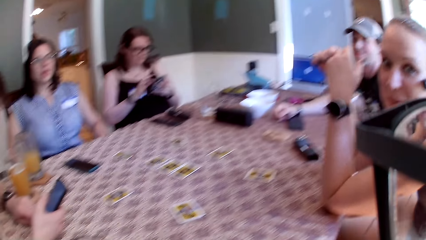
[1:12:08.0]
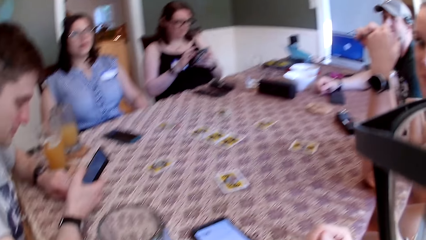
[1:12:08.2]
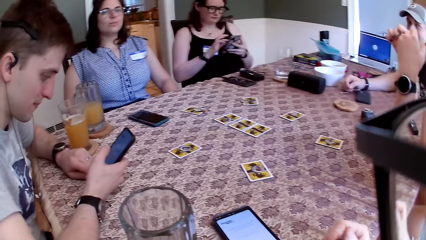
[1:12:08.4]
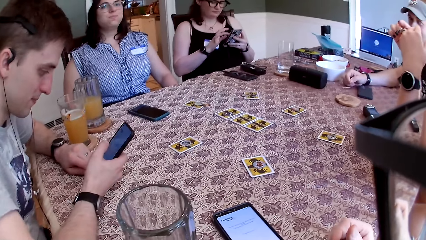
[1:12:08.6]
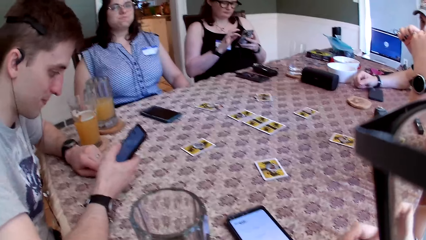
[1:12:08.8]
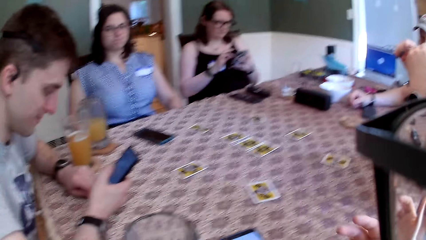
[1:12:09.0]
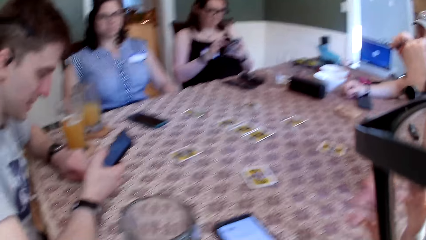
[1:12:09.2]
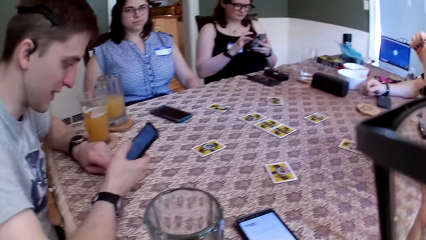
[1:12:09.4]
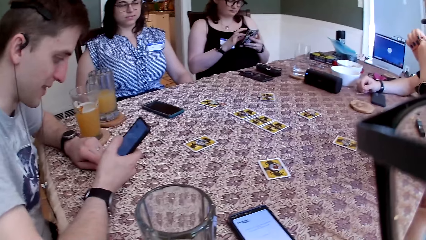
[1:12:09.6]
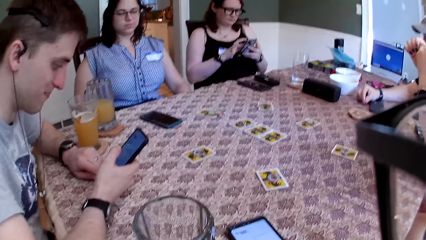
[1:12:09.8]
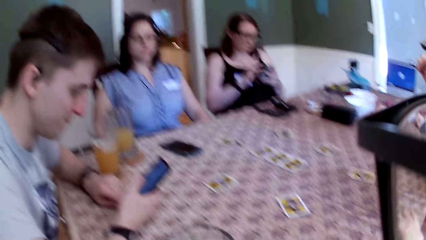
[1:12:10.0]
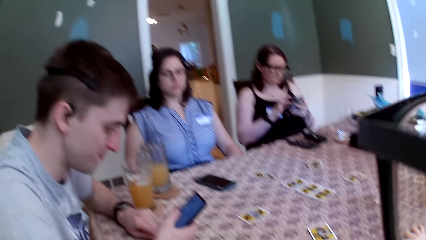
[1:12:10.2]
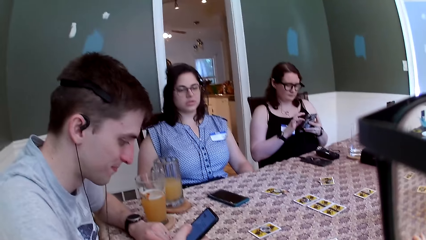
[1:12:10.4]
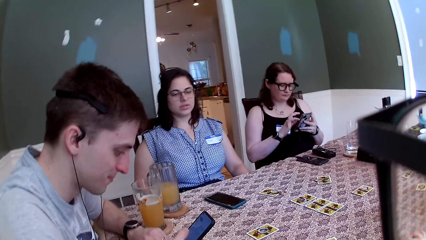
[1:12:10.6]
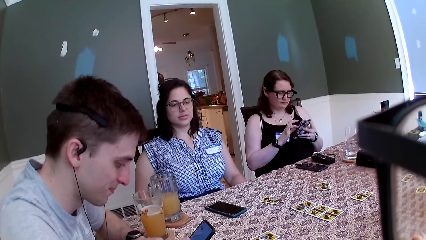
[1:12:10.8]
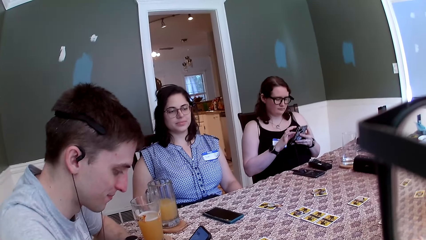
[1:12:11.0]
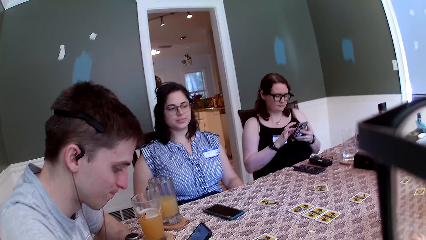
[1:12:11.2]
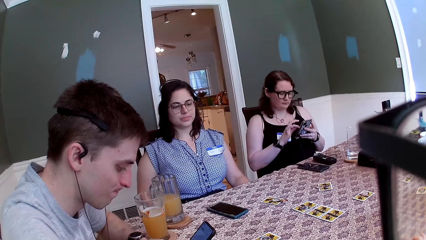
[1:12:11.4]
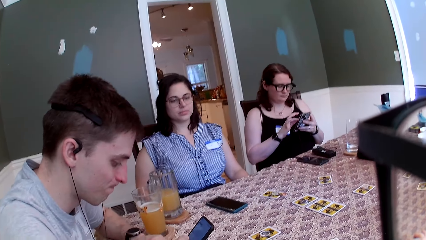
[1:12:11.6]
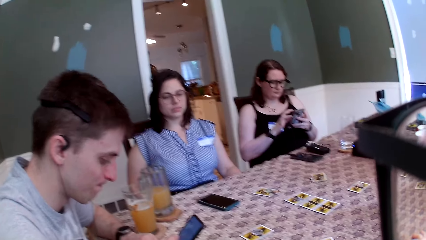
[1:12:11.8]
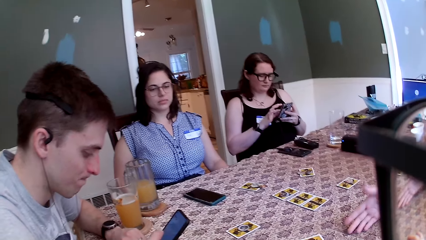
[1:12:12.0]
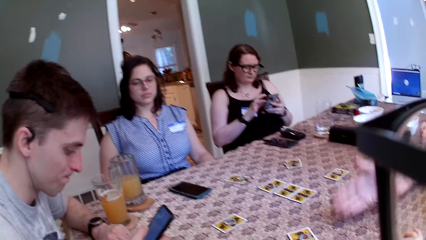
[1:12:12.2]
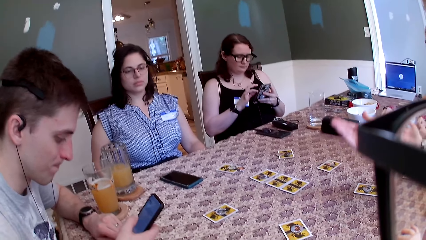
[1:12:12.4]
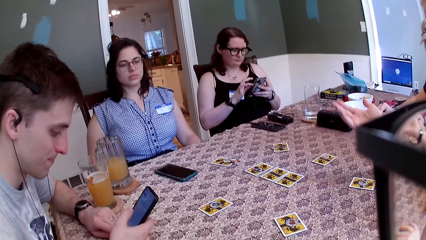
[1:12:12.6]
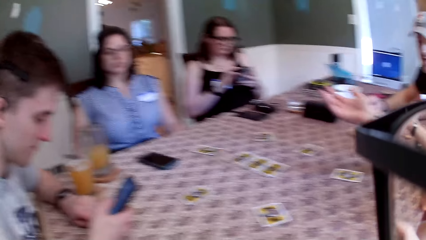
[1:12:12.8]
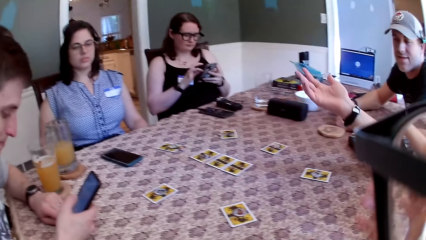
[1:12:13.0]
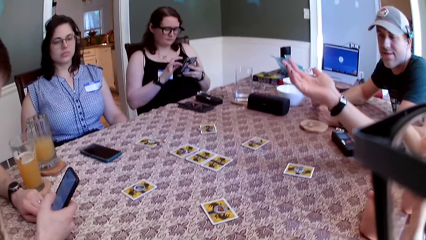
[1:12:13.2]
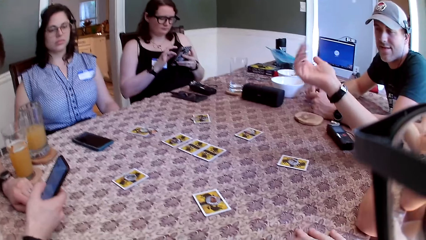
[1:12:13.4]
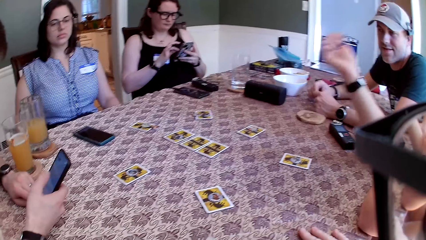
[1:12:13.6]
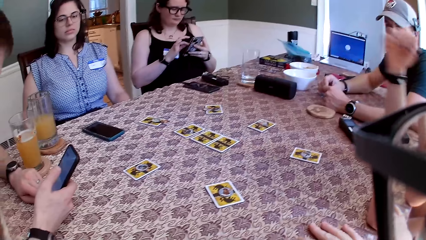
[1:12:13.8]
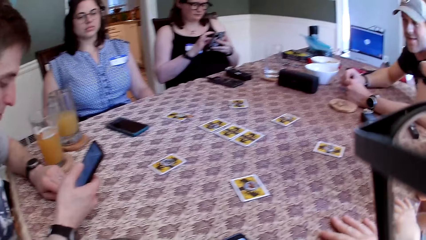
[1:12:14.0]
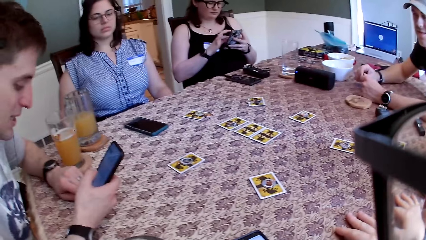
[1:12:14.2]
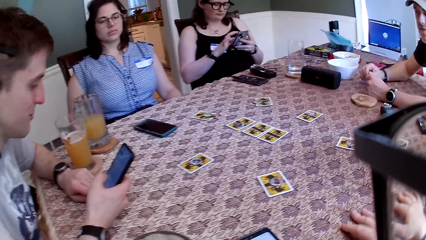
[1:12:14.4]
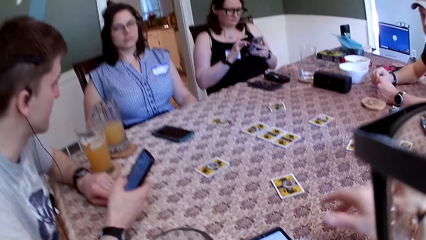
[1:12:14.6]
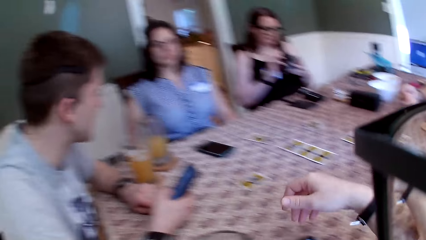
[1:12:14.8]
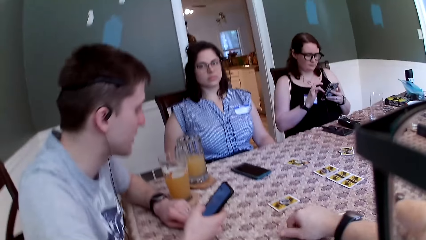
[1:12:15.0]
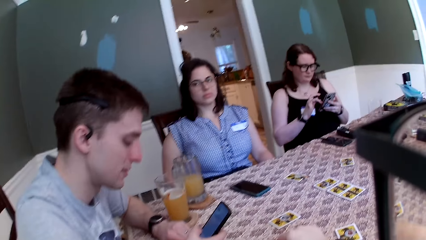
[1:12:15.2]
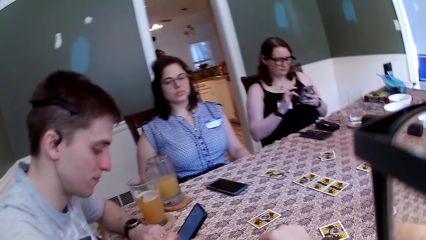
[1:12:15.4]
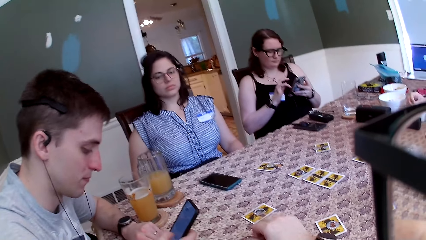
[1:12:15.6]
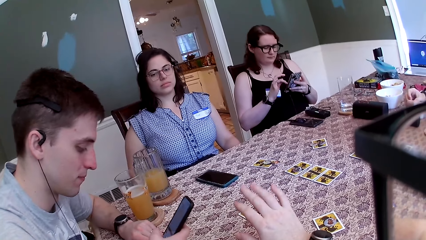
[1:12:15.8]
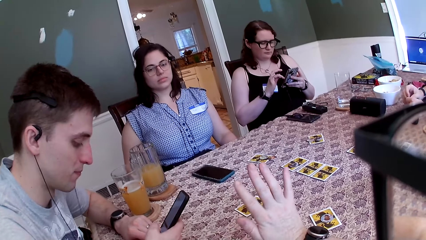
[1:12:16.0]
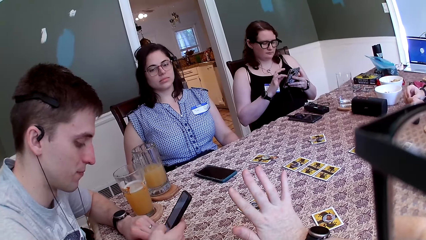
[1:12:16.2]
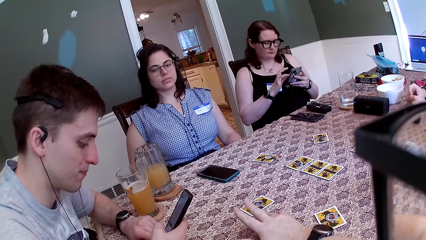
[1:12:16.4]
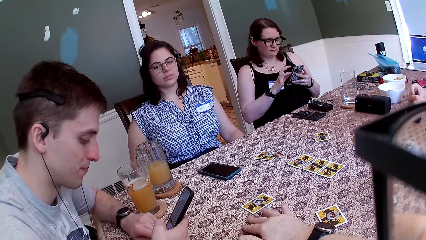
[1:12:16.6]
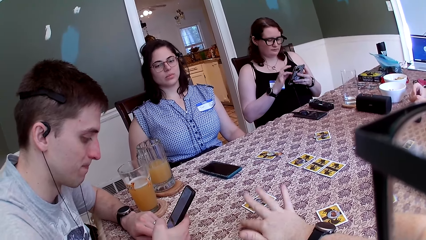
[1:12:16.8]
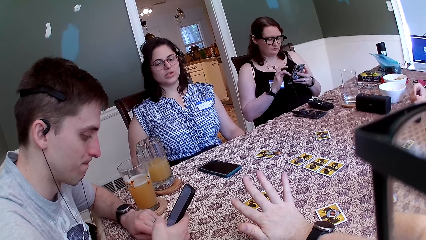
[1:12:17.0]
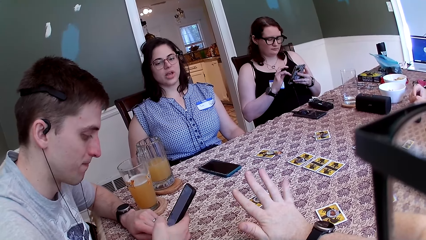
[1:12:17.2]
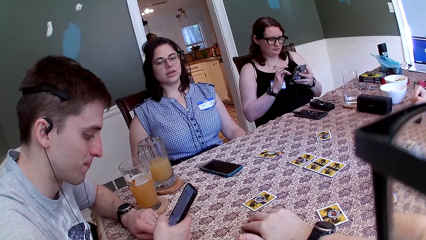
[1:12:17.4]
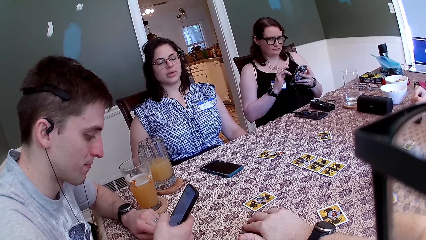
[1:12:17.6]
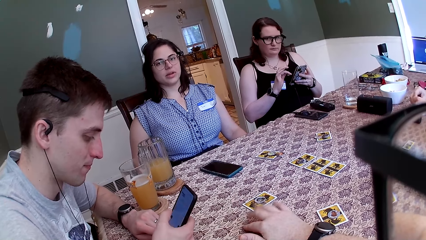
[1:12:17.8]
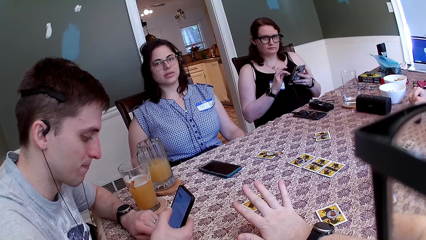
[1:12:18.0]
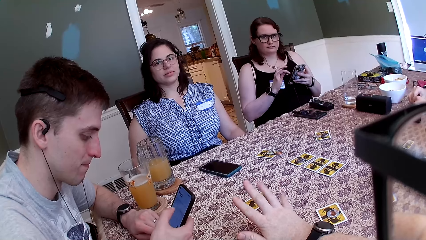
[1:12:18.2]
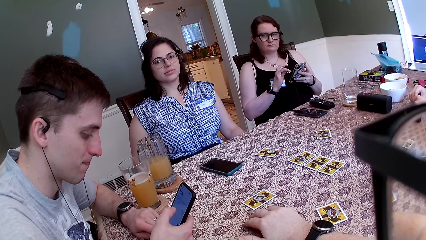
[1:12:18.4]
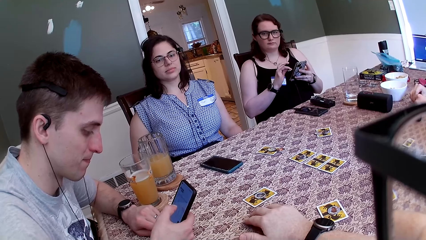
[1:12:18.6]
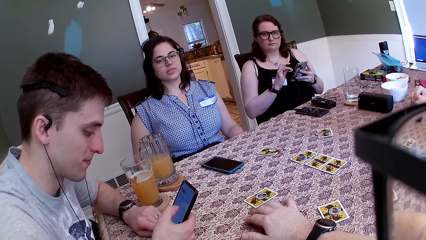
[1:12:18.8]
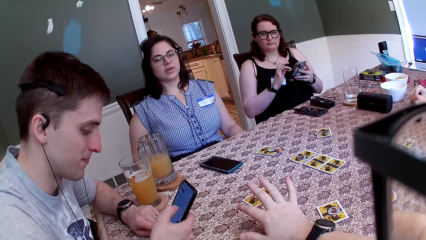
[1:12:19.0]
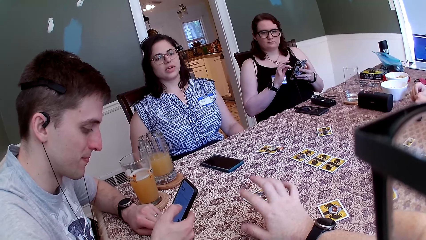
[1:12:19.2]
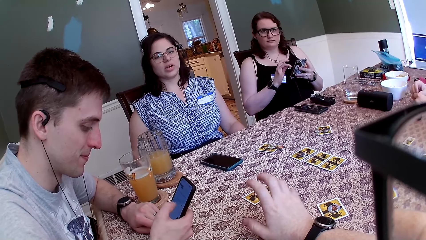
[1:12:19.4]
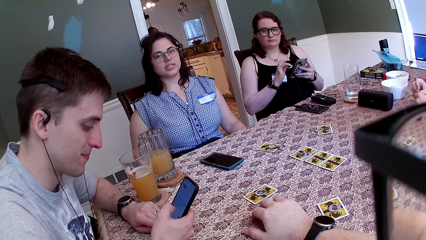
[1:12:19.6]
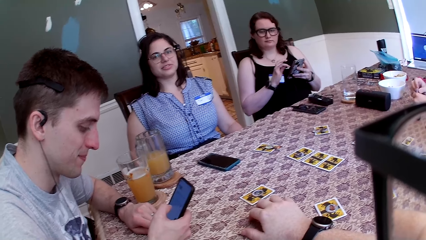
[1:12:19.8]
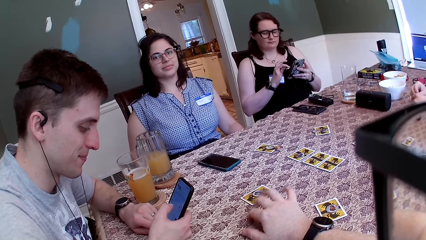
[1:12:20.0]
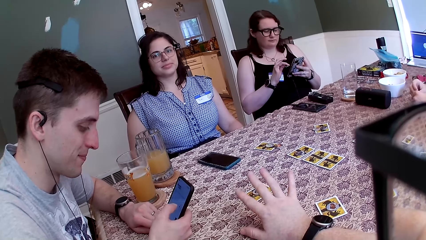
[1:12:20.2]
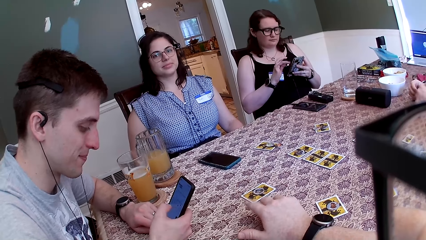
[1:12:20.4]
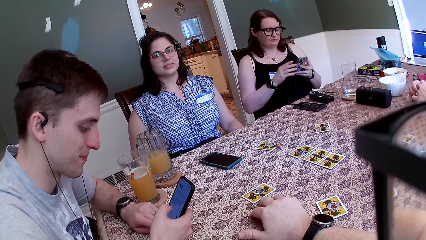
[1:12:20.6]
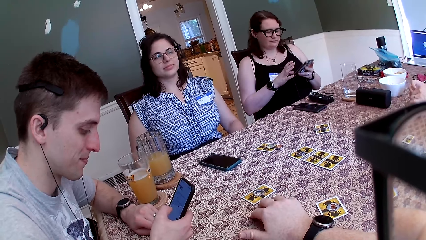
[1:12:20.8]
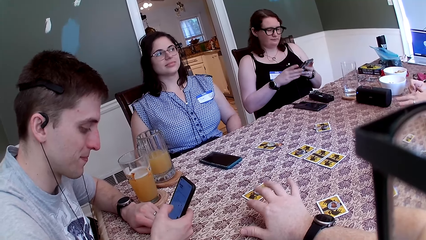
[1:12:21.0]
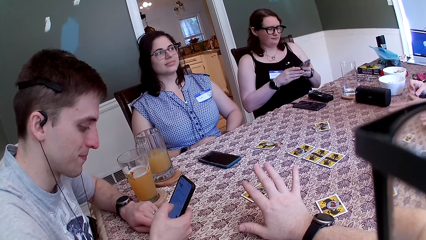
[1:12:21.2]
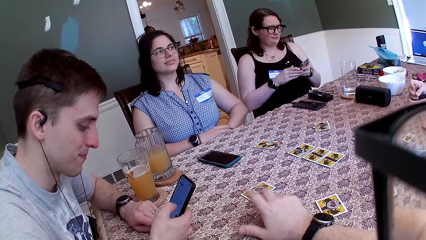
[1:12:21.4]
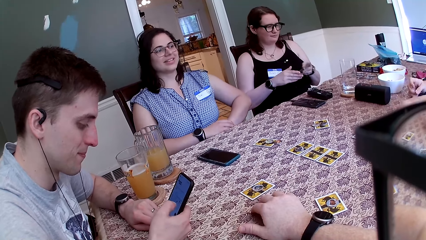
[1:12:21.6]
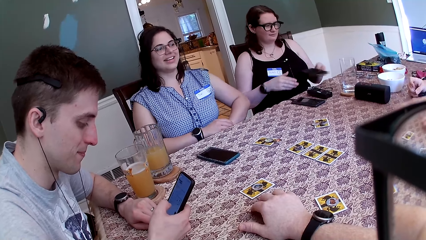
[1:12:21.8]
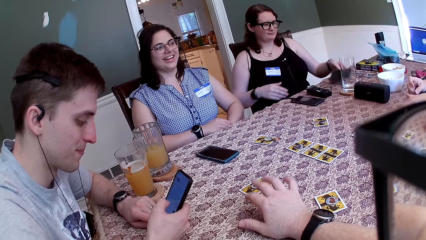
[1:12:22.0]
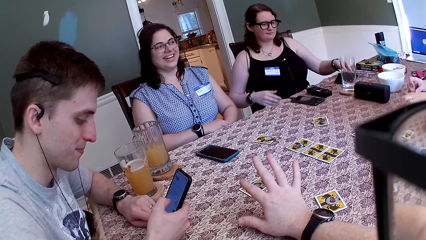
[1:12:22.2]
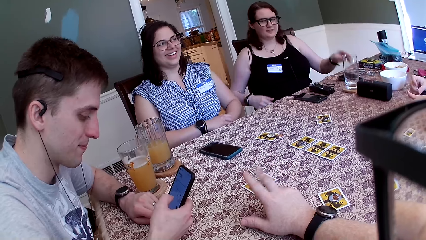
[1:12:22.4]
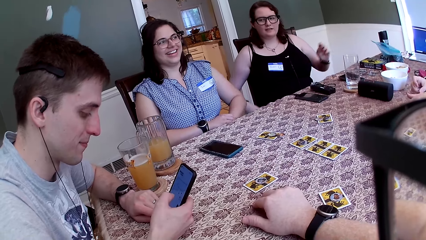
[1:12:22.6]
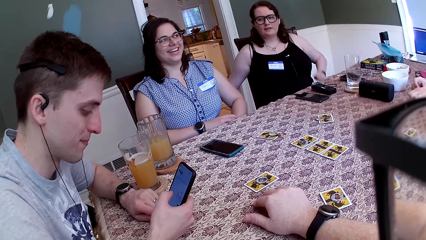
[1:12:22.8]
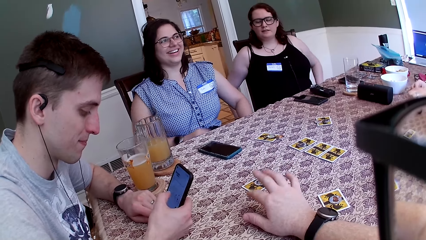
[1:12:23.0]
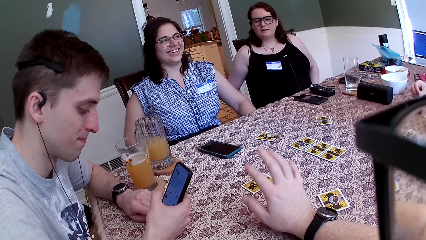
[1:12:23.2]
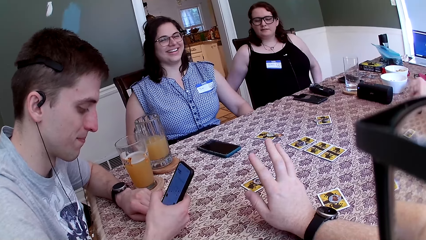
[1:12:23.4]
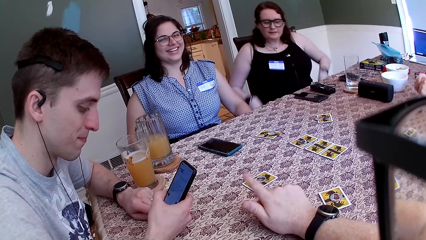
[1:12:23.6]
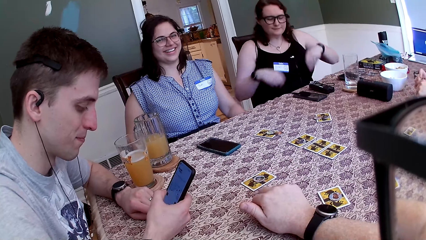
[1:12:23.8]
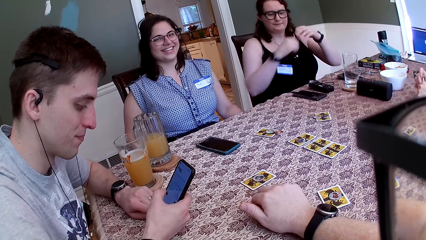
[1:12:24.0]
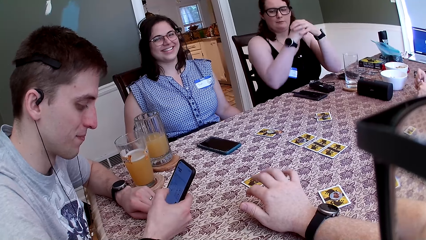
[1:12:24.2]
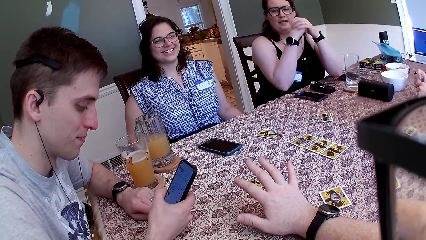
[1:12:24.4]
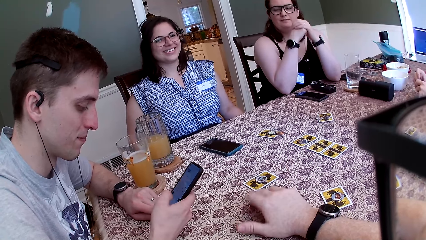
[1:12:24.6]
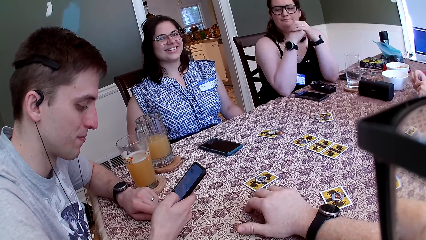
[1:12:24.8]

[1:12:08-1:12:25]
The camera wearer, three ladies and two men dialogue in a restaurant. The camera wearer places his right hand on the table. A man presses the phone with his right hand. The camera wearer taps the table with his right hand. A woman interacts with the camera wearer. Another man taps the table with his right hand. Another woman drops the phone on the table with her left hand. The camera wearer hits the table with his right hand. The first man presses the phone with his right hand.
